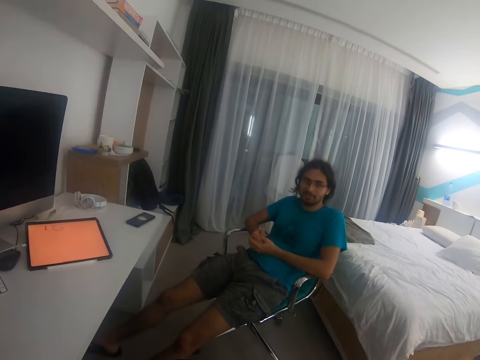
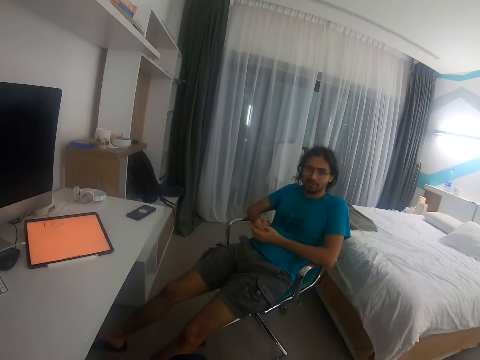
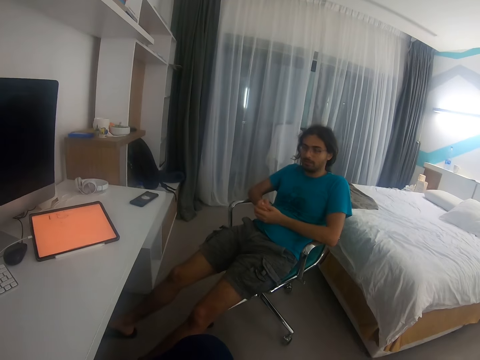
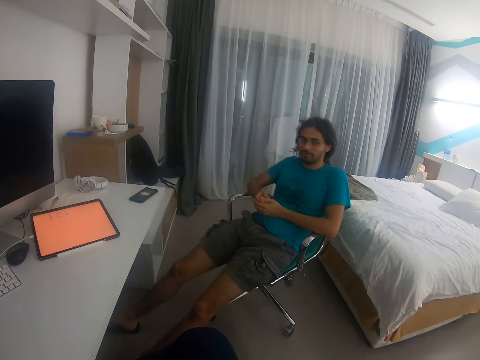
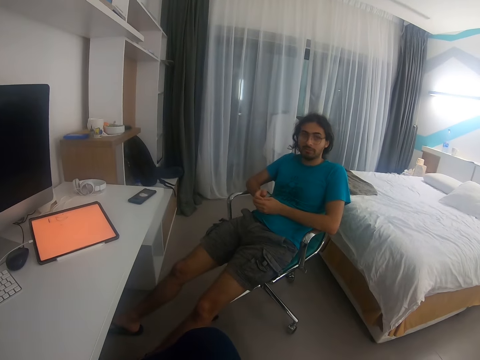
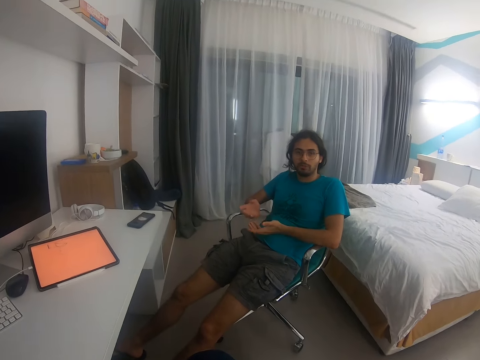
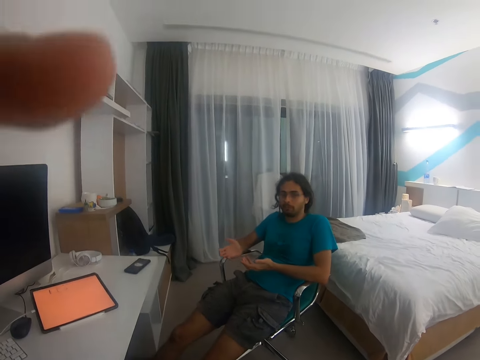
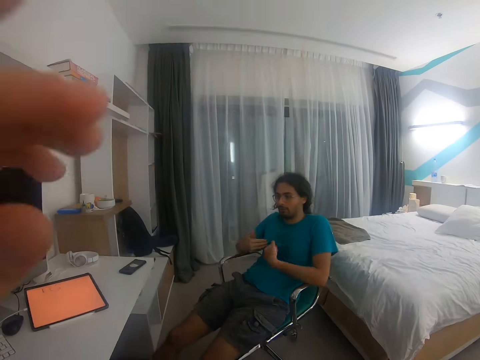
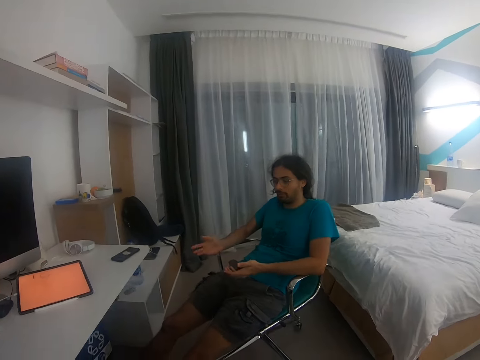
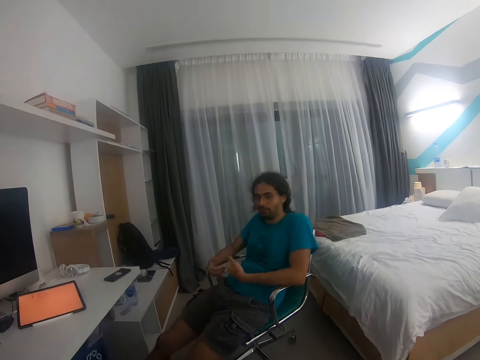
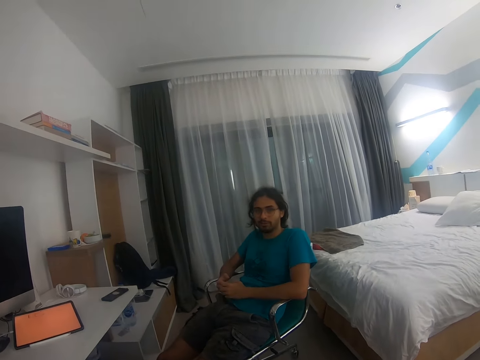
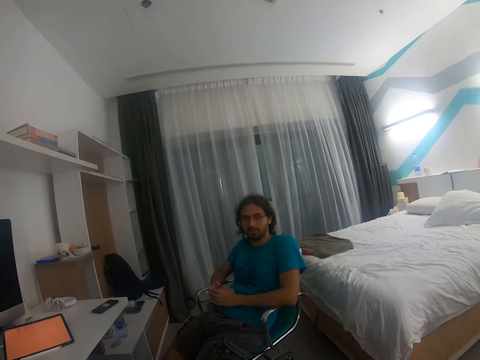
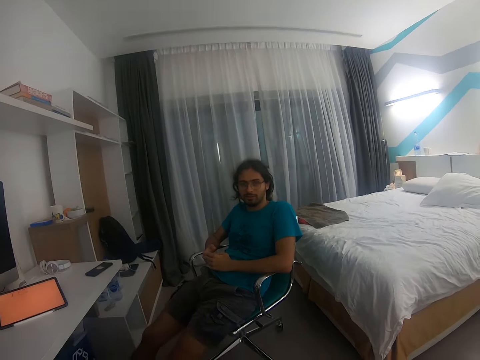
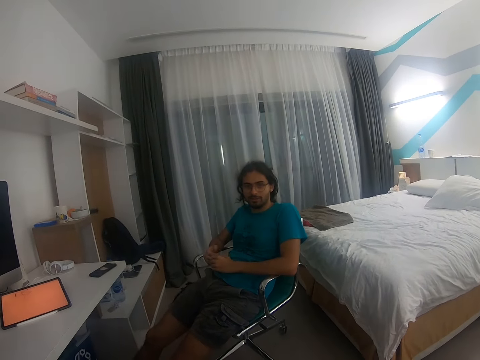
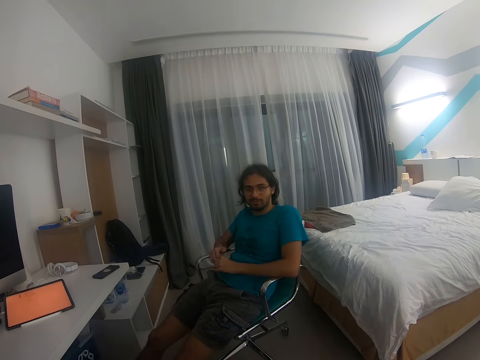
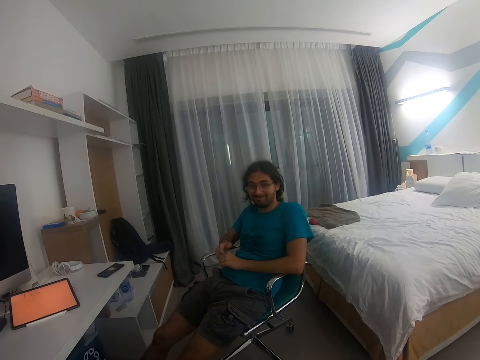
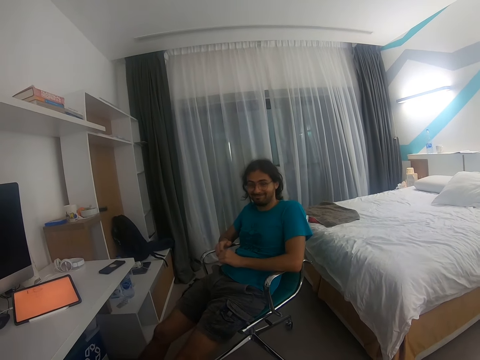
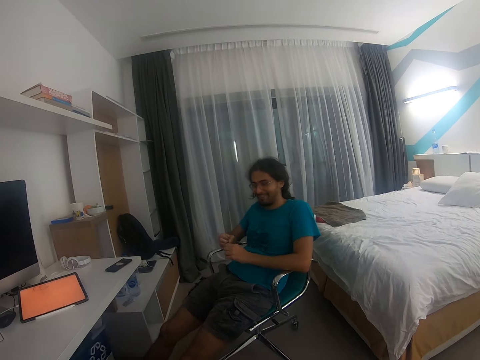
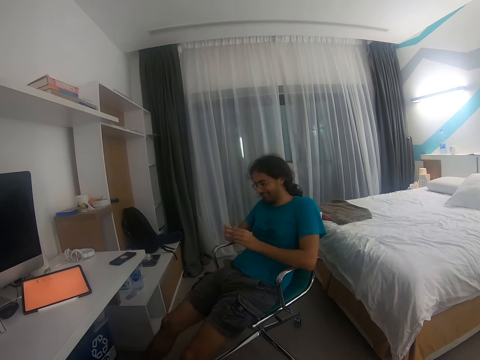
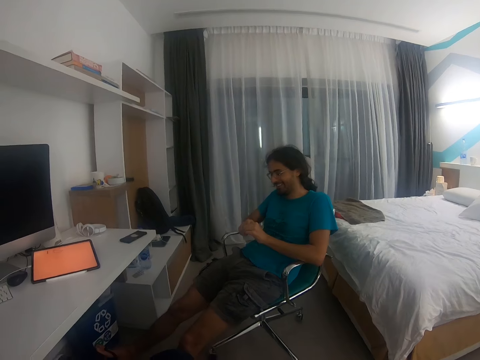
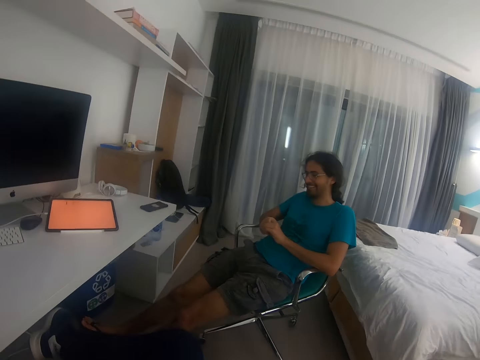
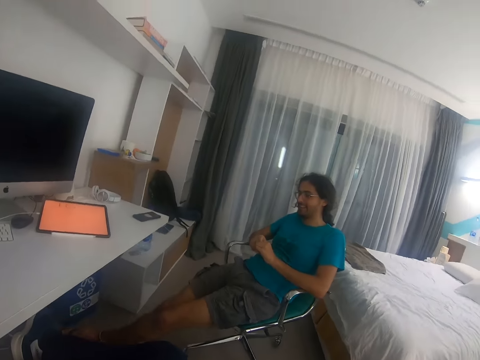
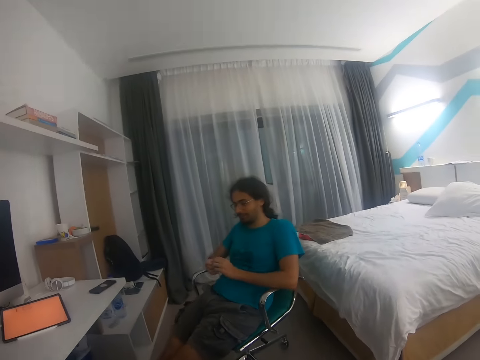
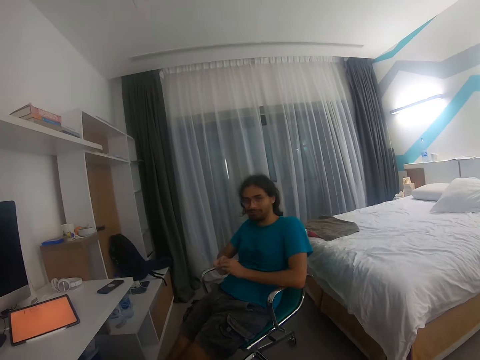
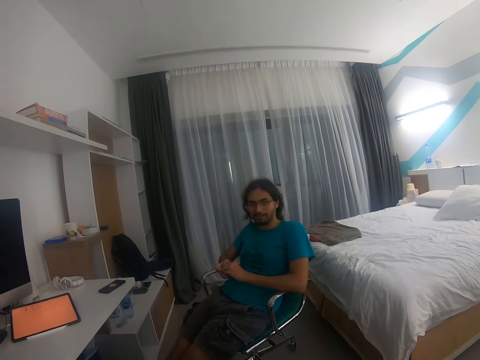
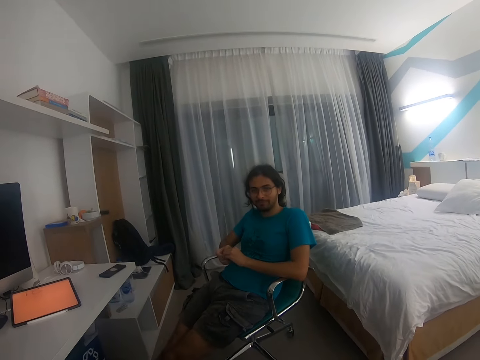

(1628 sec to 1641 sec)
The camera wearer fixes the camera. A man converses with the camera wearer. The camera wearer converses with the man. They laugh around. Another man crosses his legs.

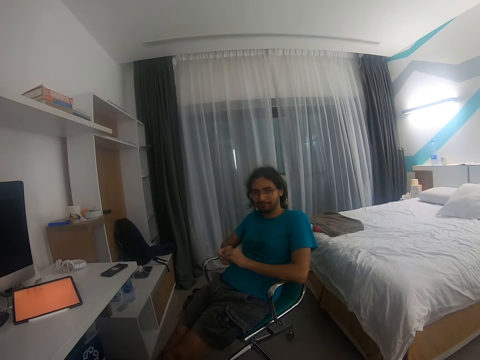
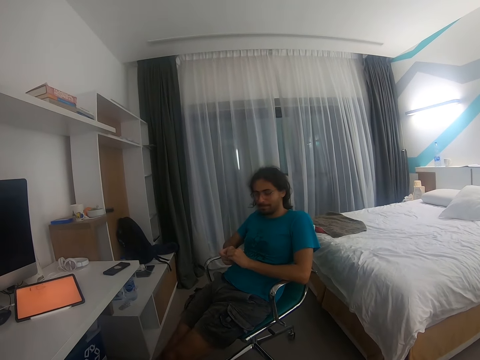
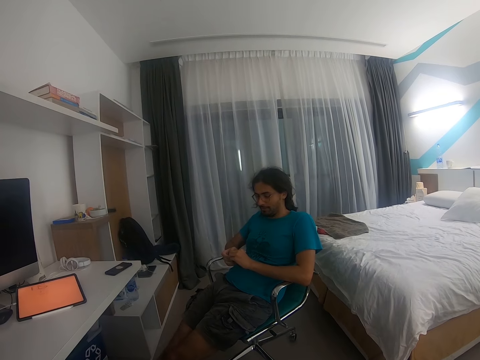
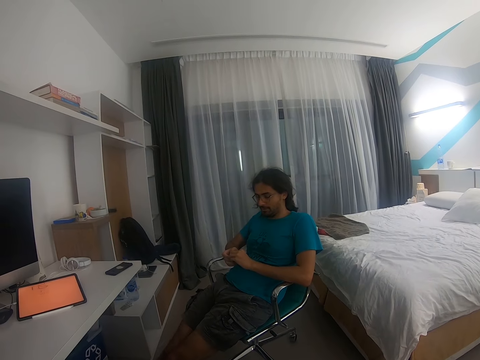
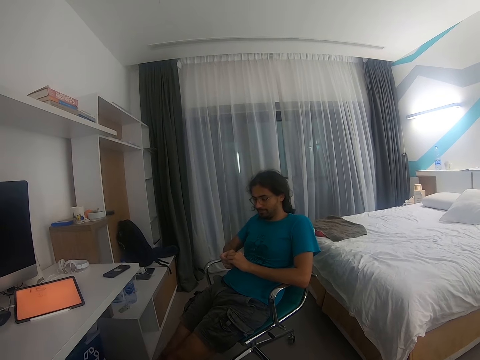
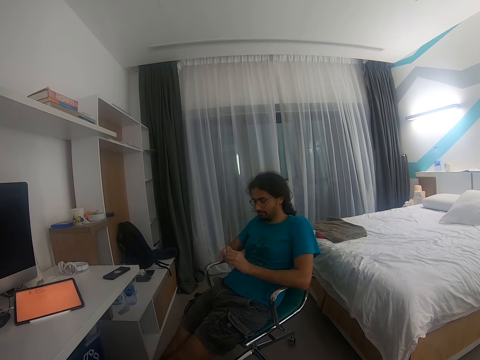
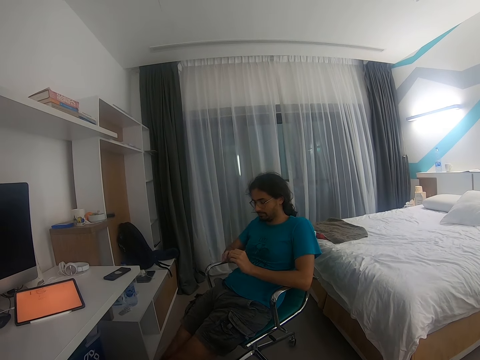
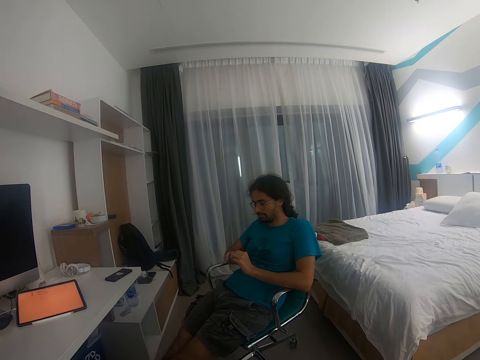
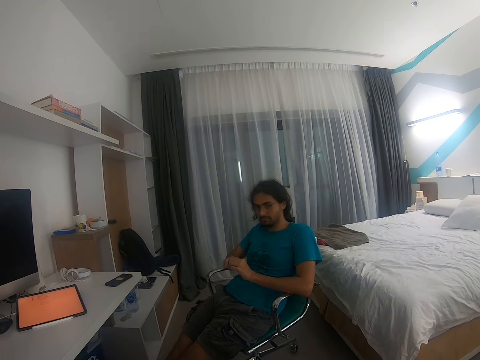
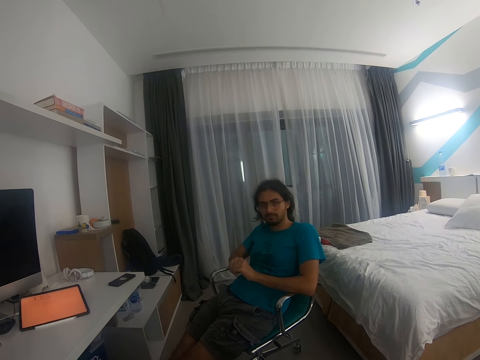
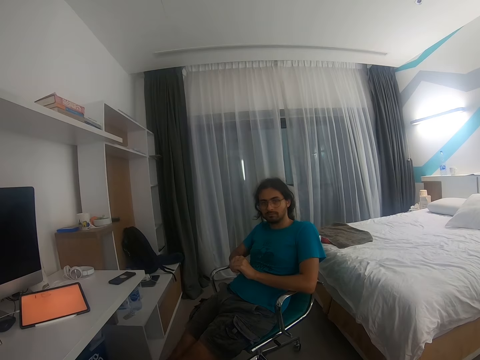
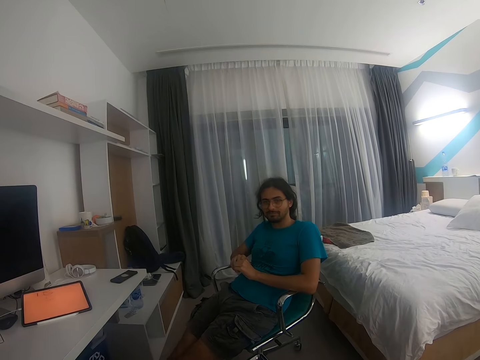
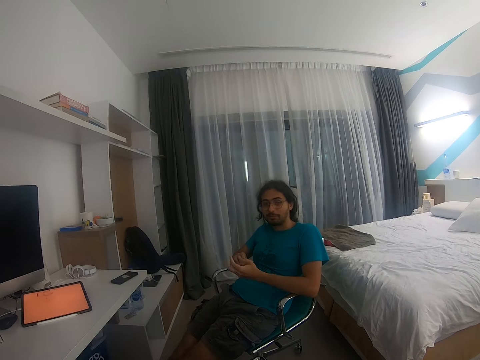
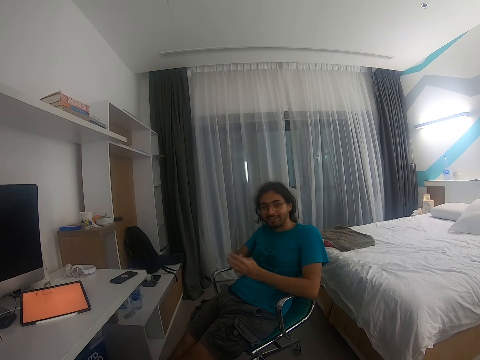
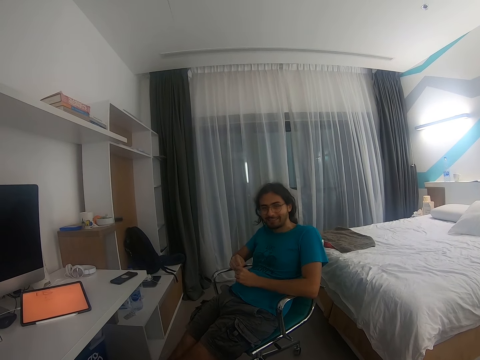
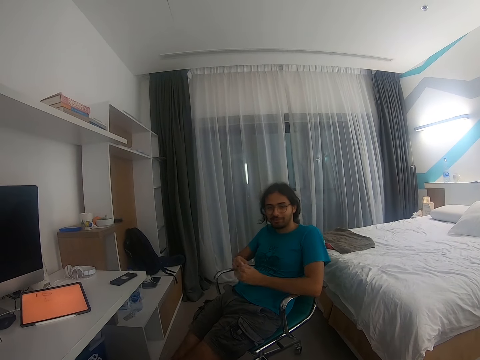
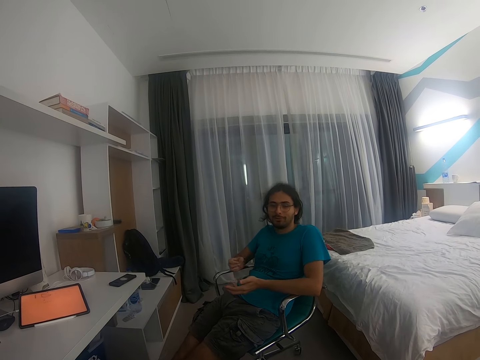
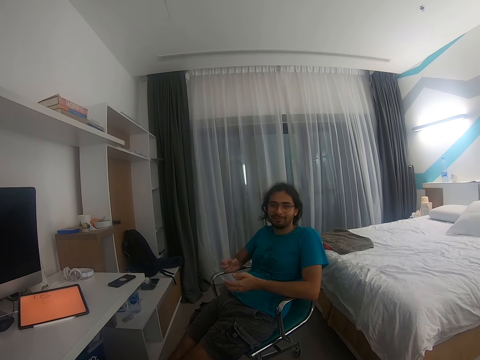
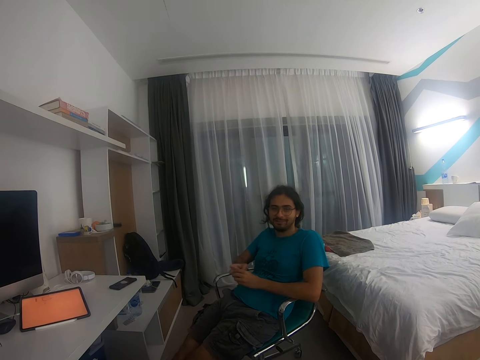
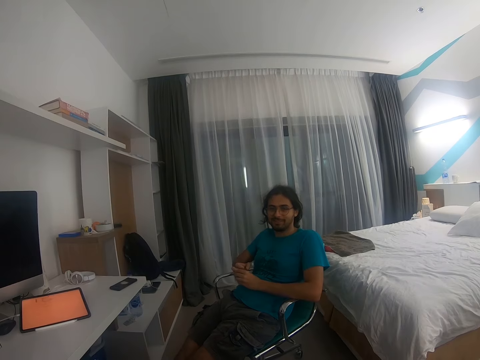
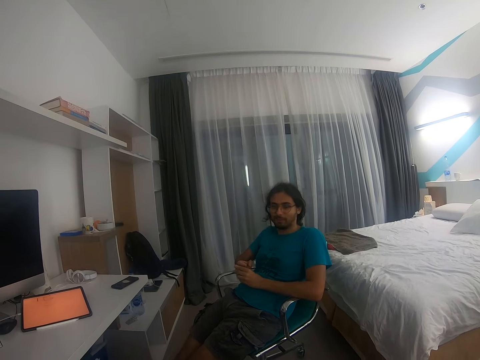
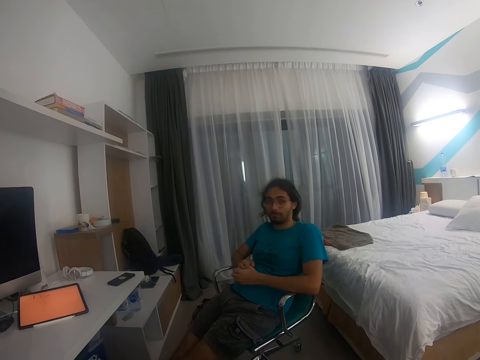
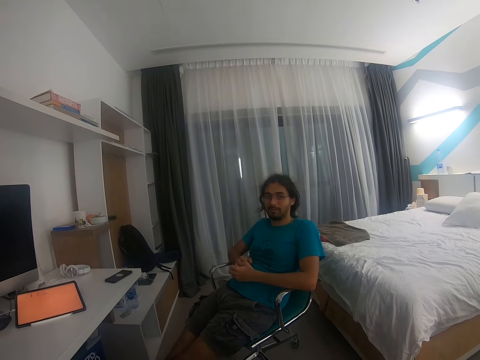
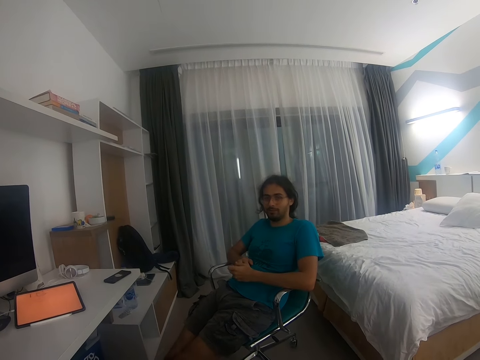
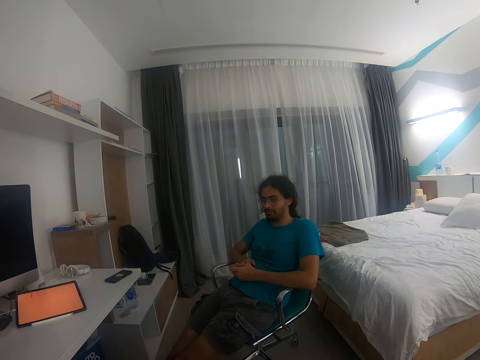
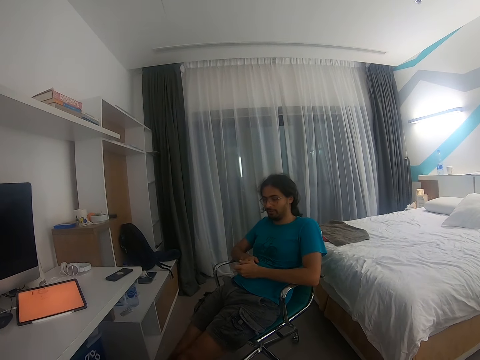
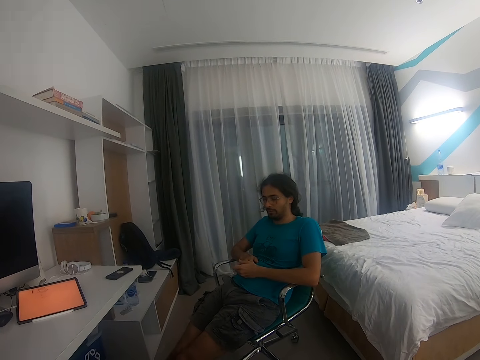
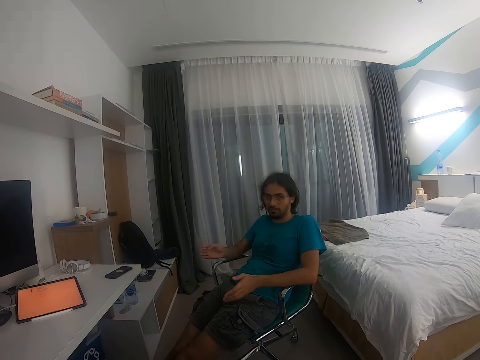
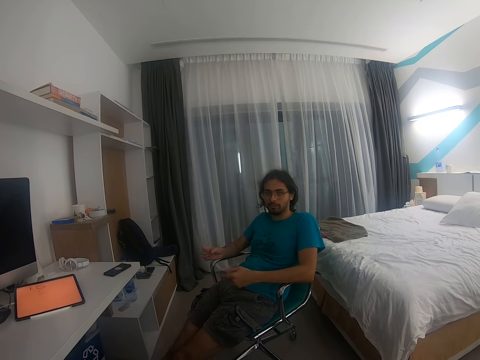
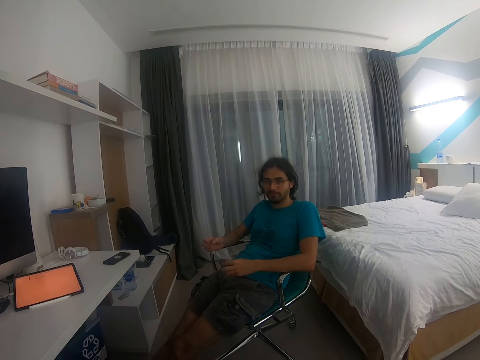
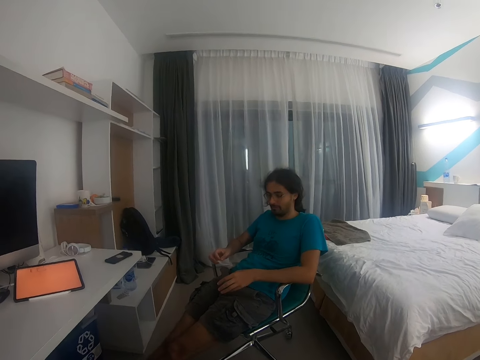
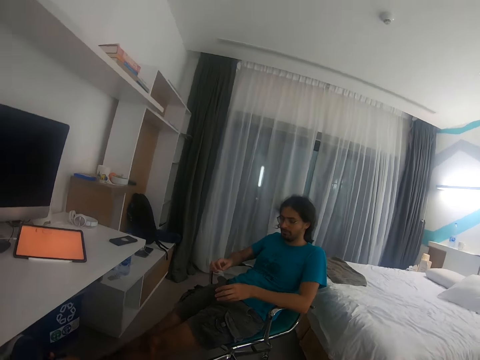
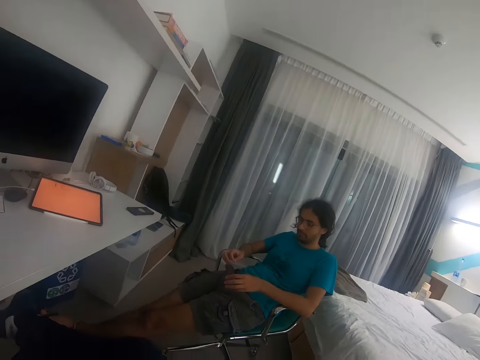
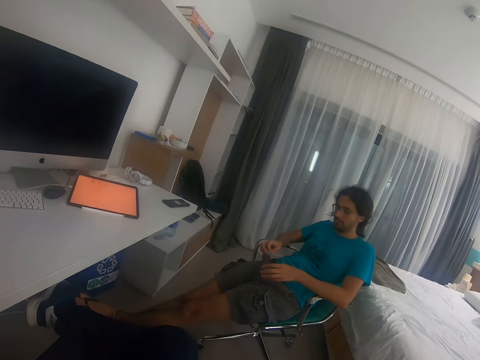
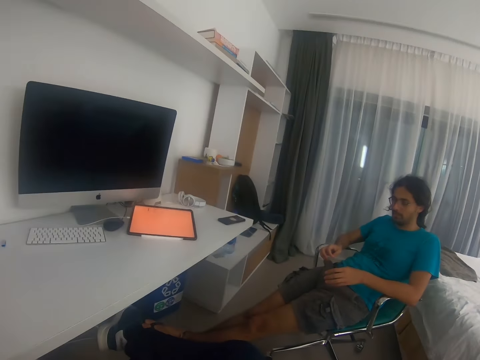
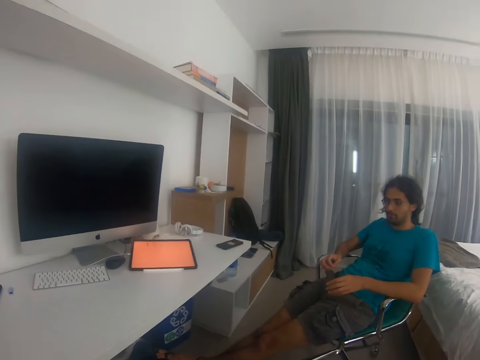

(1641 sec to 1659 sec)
The camera wearer talks around. They talk to a man. The man speaks to the camera wearer with the help of his hands.
